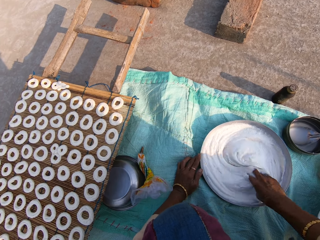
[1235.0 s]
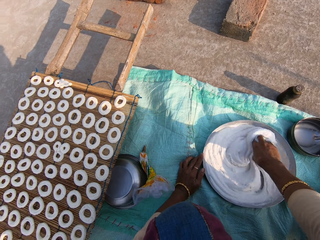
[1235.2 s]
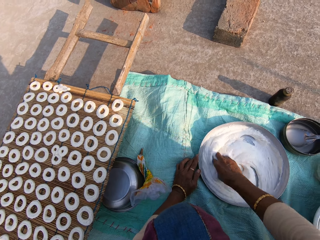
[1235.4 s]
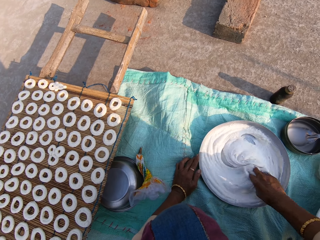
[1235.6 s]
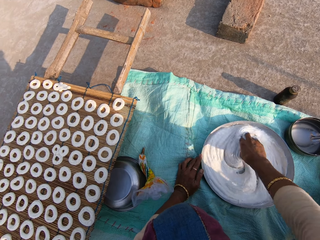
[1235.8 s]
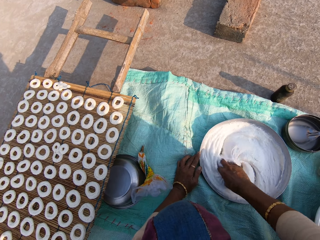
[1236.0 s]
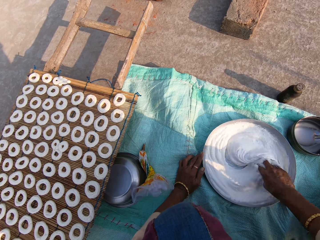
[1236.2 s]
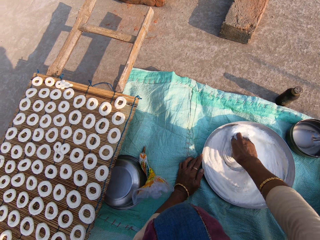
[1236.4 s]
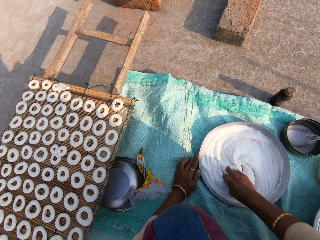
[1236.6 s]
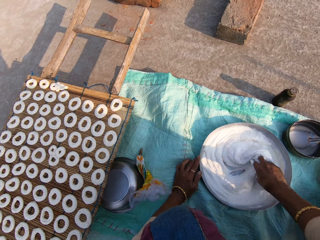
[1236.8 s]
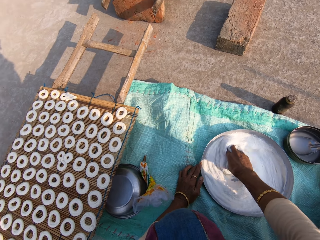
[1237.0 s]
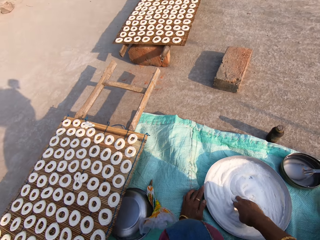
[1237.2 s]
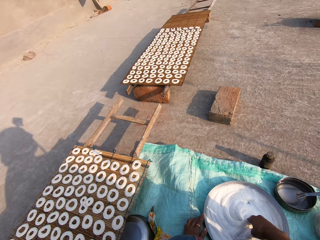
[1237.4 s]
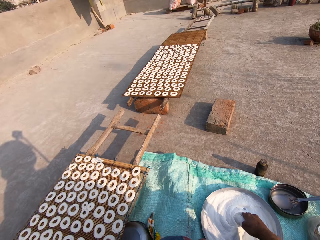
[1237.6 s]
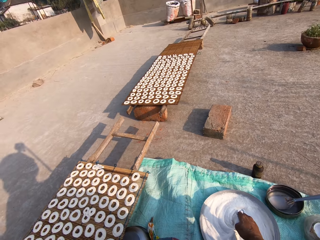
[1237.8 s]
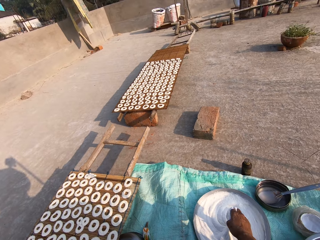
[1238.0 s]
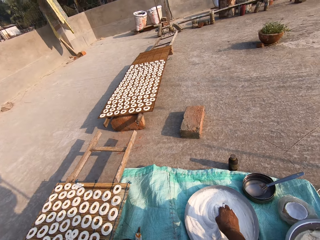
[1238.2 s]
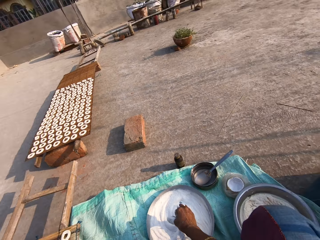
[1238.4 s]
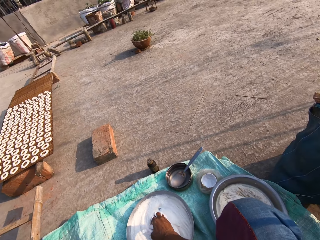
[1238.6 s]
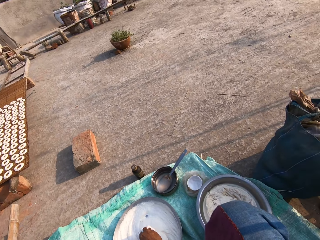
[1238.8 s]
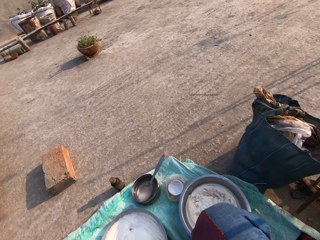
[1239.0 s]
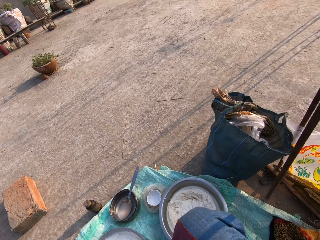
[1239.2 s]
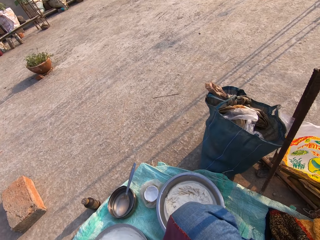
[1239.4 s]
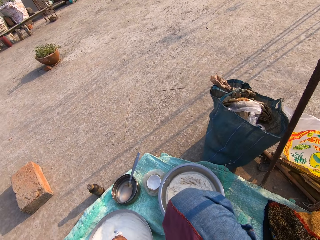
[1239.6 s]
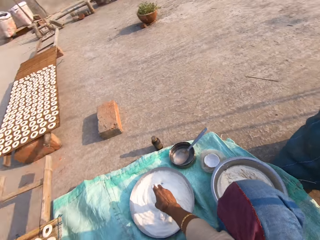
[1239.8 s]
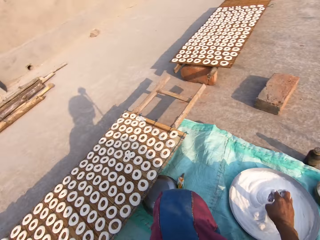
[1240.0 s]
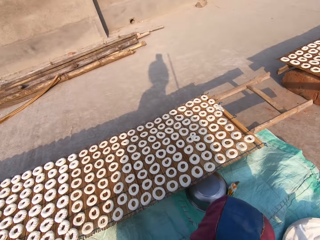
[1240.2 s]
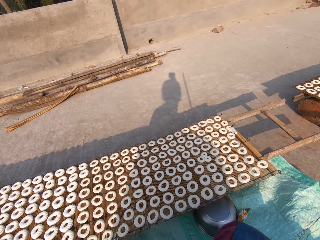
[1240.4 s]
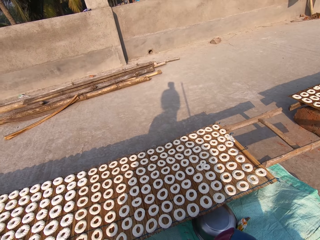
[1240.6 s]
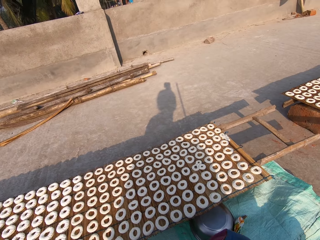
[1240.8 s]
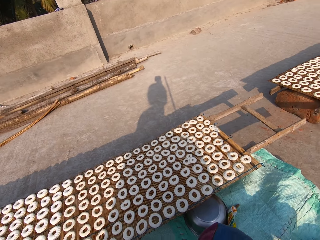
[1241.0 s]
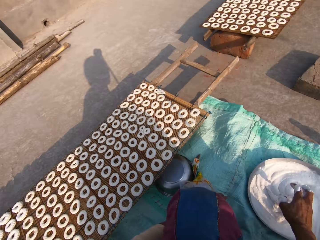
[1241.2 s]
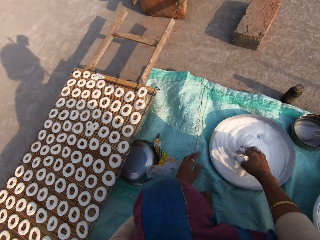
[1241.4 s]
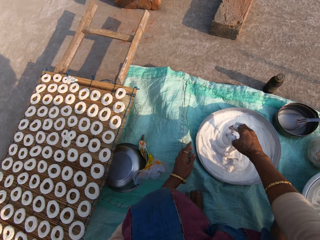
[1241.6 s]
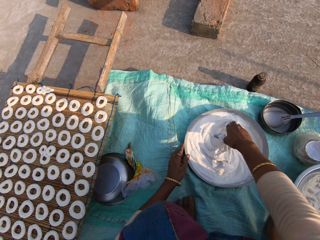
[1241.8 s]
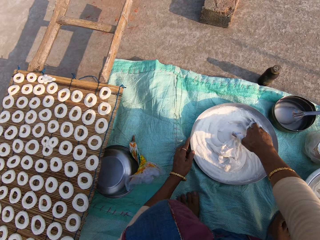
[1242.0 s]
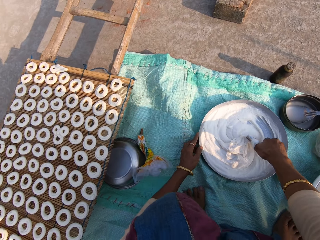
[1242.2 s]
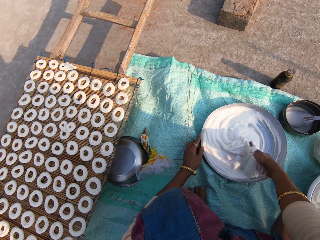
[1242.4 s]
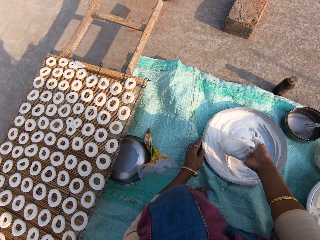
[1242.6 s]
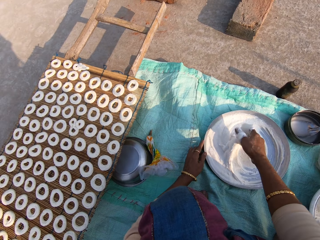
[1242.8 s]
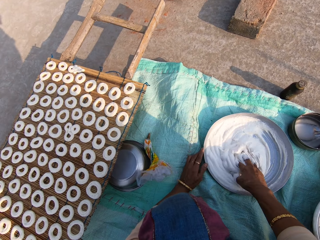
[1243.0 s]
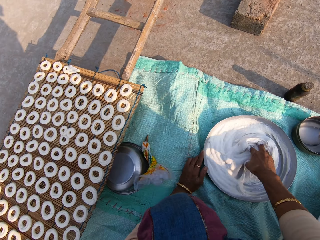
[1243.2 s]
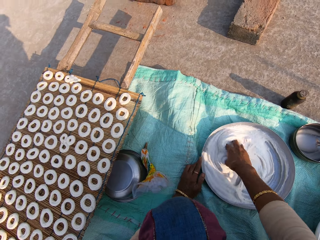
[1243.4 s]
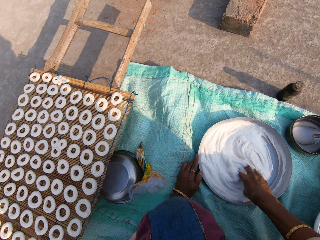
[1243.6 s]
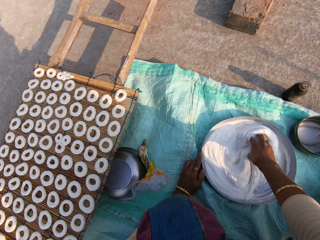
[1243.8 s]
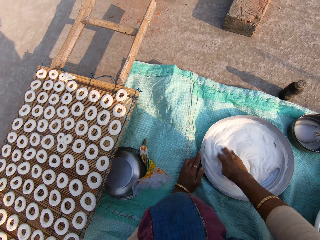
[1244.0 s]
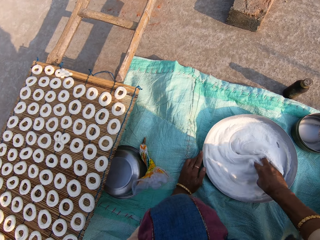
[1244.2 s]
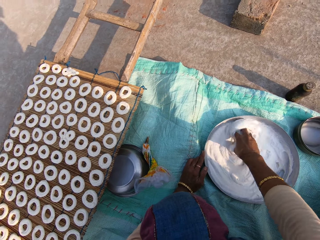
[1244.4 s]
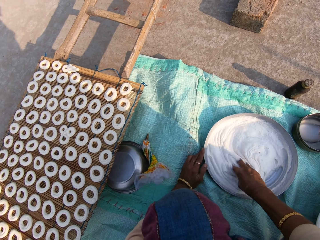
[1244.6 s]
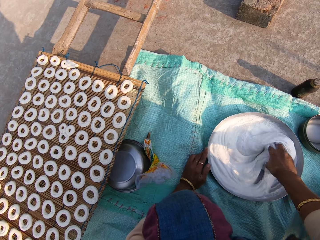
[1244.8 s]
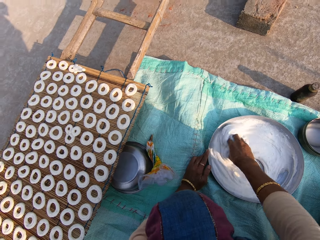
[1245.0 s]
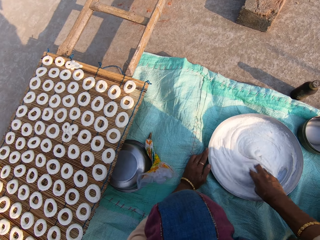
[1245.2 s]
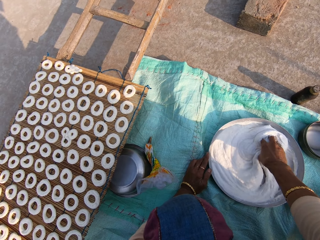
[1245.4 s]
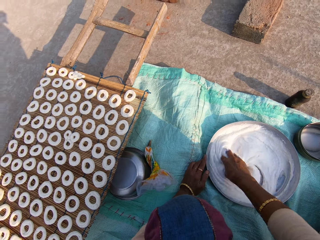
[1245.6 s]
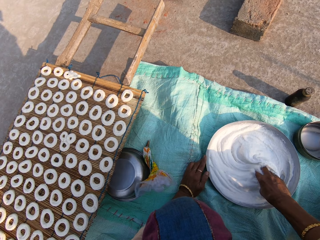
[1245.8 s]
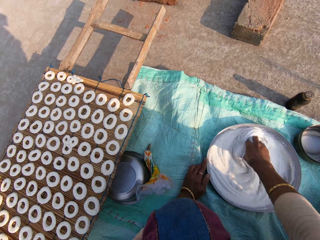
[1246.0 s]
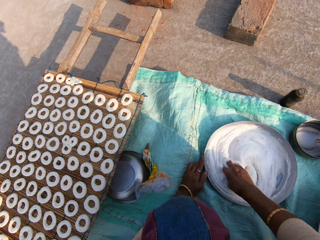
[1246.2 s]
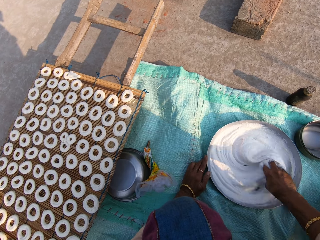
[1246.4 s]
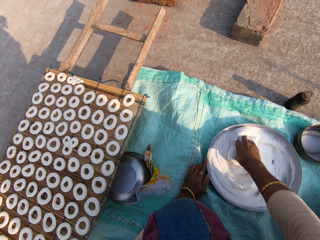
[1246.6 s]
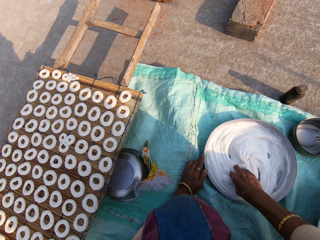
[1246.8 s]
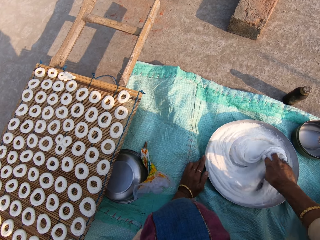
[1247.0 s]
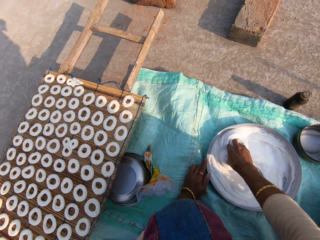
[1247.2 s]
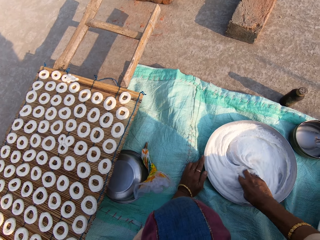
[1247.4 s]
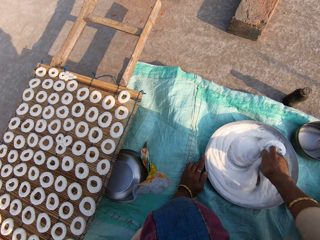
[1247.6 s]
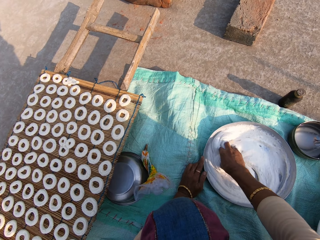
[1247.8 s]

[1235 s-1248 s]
The camera wearer stares around the veranda. They stir the cream in the tray.

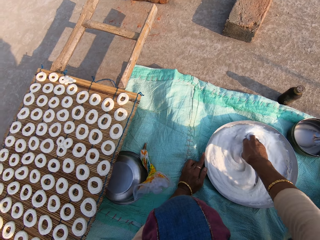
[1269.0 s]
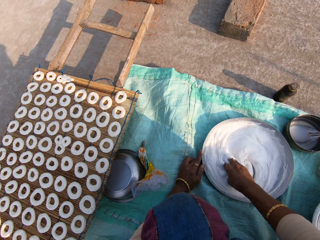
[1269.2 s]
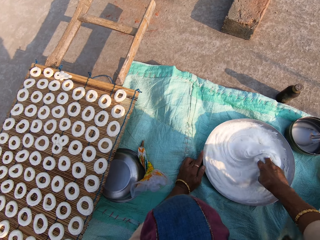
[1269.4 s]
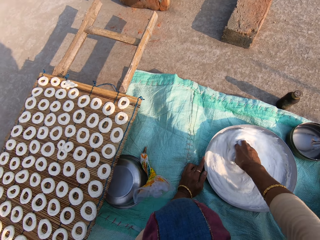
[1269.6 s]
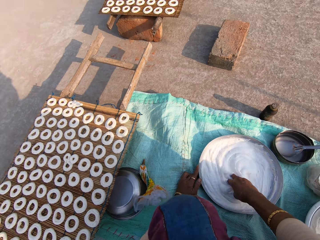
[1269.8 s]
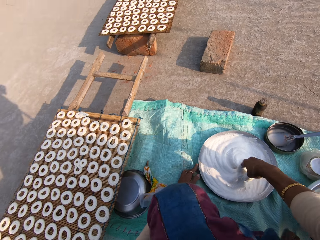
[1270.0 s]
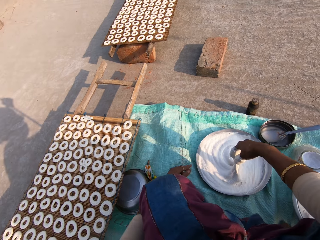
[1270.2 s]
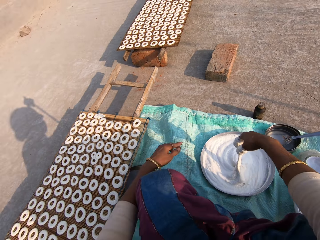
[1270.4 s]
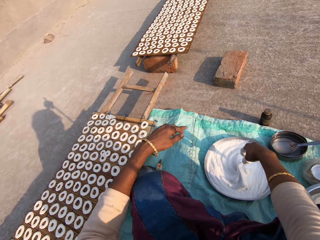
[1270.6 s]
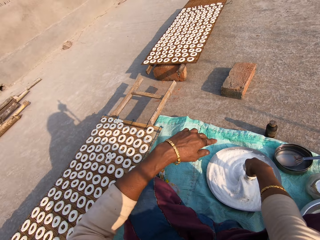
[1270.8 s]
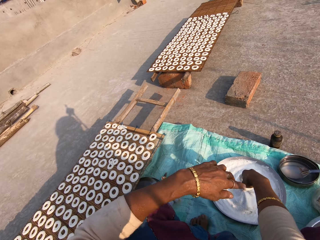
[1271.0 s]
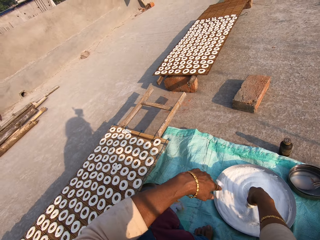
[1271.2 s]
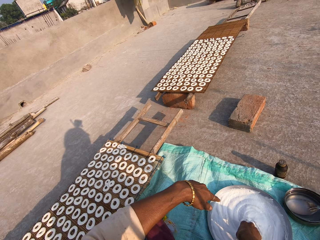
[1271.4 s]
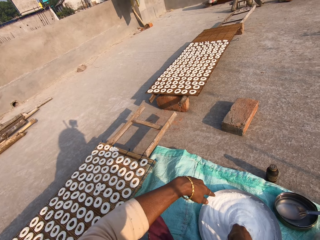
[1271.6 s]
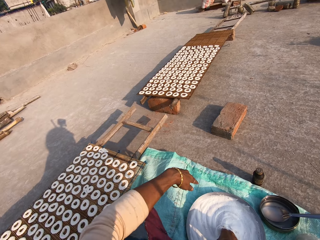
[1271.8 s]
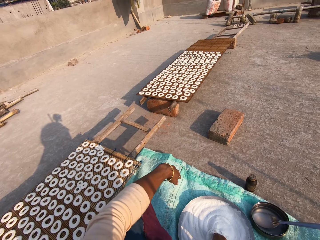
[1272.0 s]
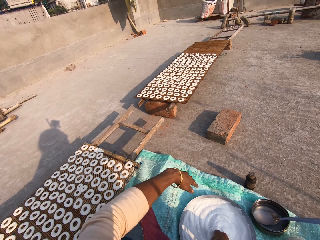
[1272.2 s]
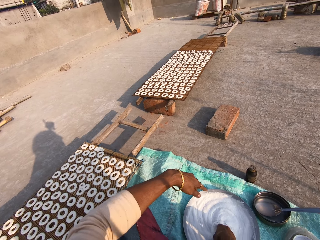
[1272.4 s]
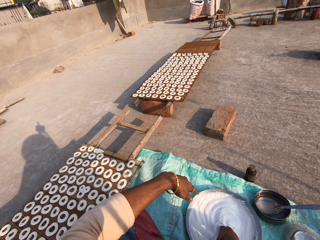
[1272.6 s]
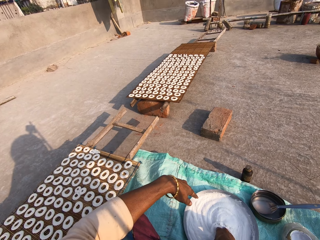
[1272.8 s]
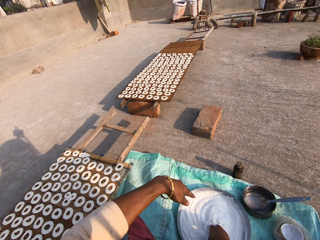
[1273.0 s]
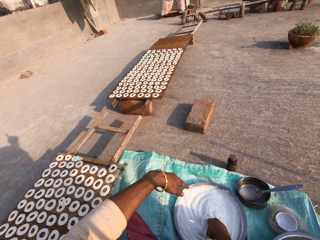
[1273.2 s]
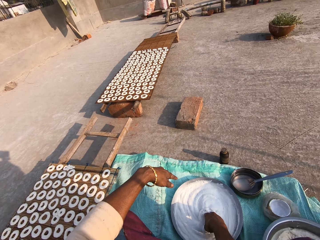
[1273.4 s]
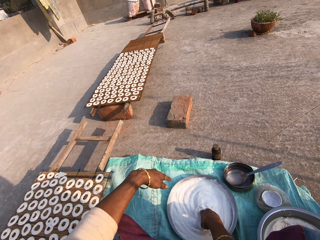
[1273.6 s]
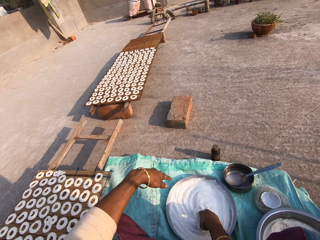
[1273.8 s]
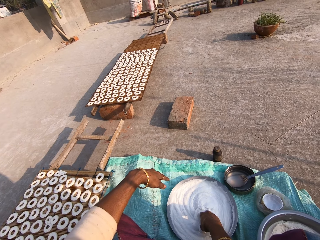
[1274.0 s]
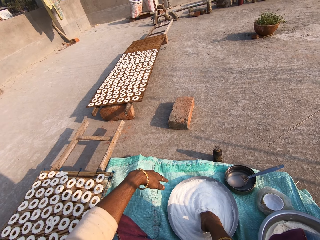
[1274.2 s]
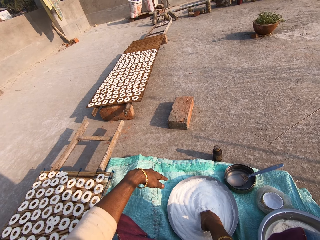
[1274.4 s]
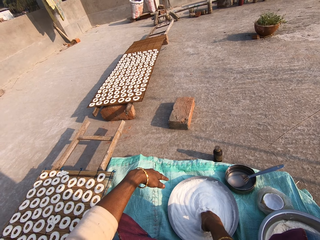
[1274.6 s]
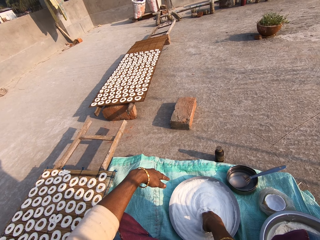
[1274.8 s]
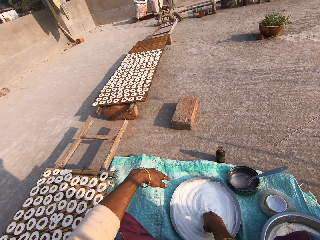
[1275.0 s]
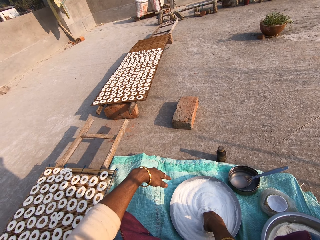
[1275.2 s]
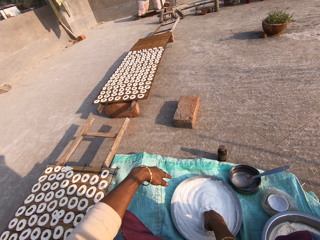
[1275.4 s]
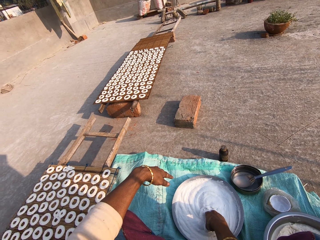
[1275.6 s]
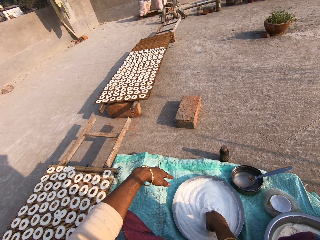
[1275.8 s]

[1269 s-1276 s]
The camera wearer stares at the donuts on the table.

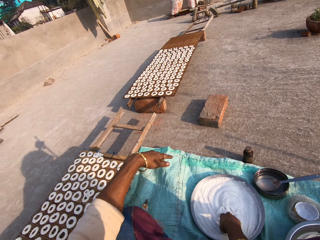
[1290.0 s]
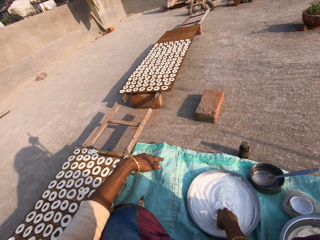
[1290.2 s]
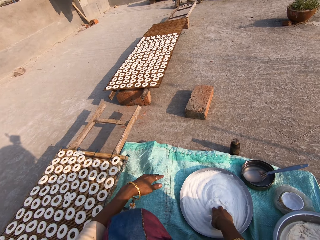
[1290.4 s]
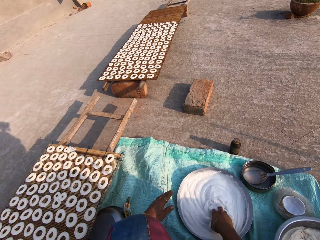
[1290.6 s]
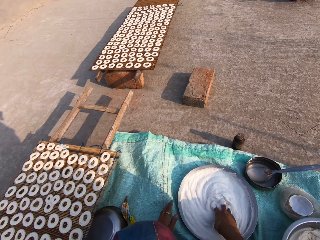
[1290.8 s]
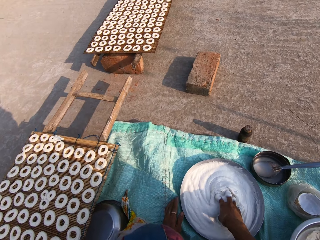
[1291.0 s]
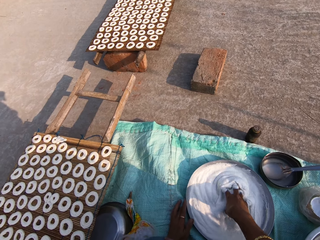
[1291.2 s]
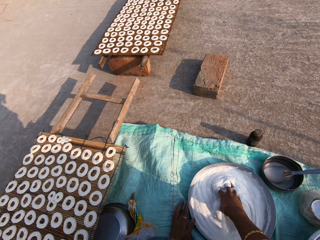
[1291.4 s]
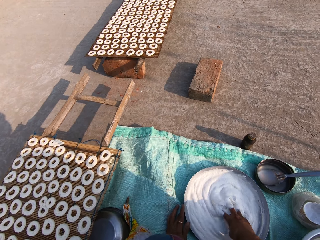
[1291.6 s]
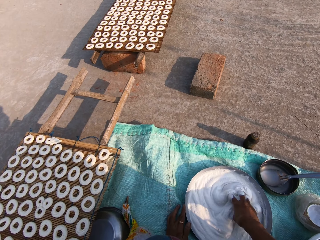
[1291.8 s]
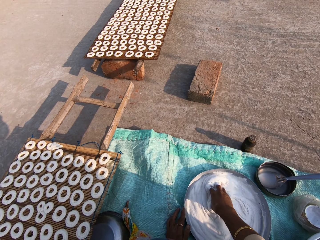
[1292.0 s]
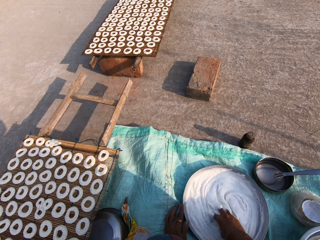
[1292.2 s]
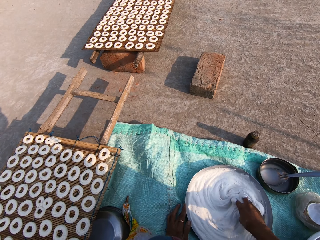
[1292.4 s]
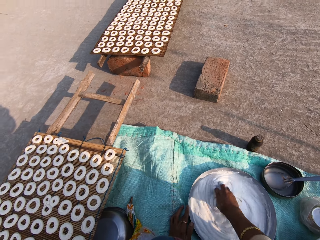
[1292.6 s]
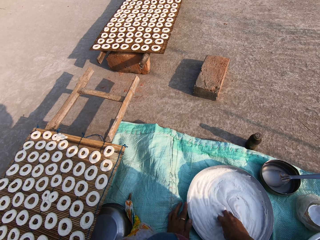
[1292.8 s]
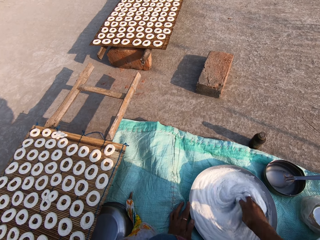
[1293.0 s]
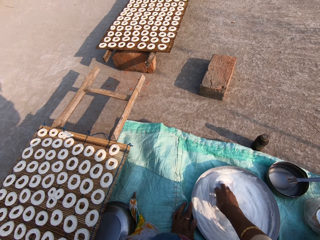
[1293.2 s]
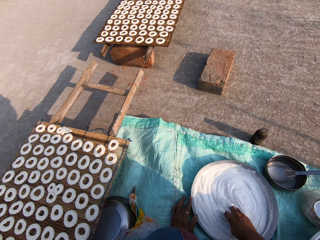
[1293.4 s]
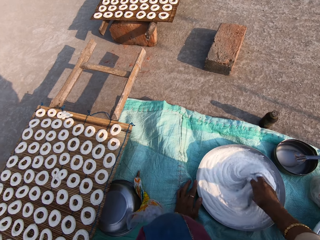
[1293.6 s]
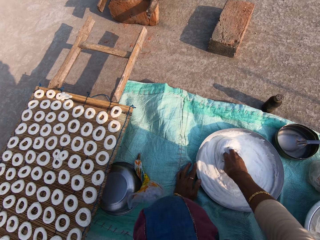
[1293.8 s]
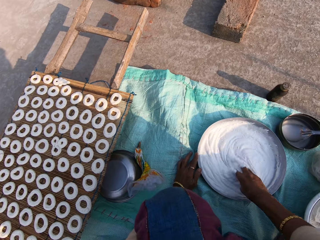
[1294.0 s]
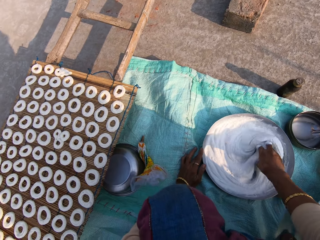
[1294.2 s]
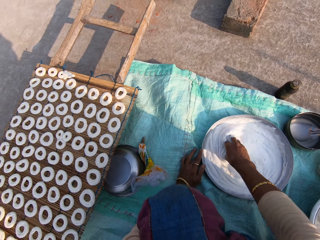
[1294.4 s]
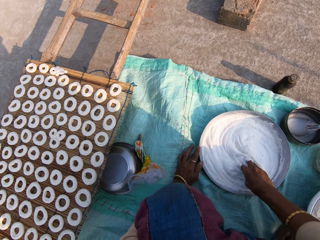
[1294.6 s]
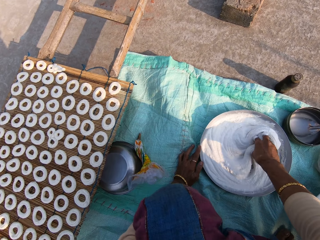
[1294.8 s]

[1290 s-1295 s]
The camera wearer stirs the cream in the tray. They mix the flour in the steel bowl with the right hand.
